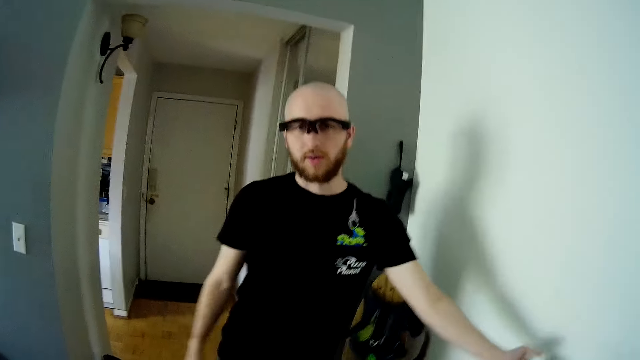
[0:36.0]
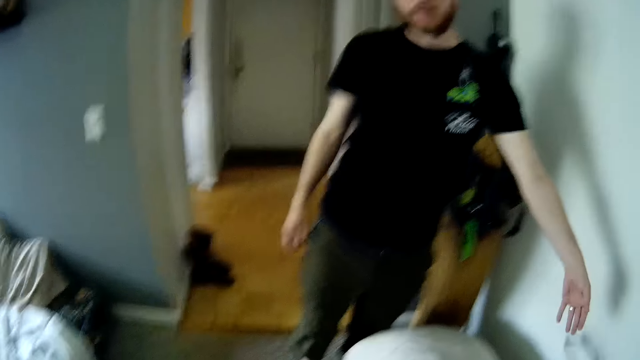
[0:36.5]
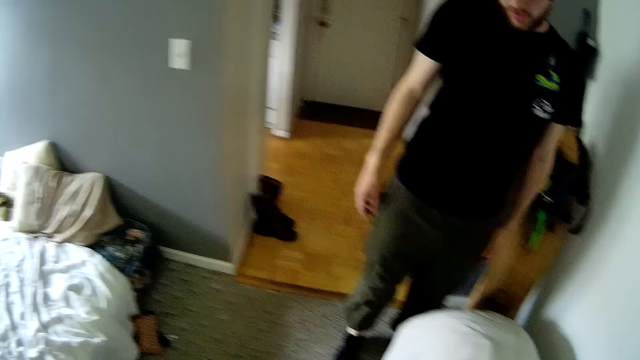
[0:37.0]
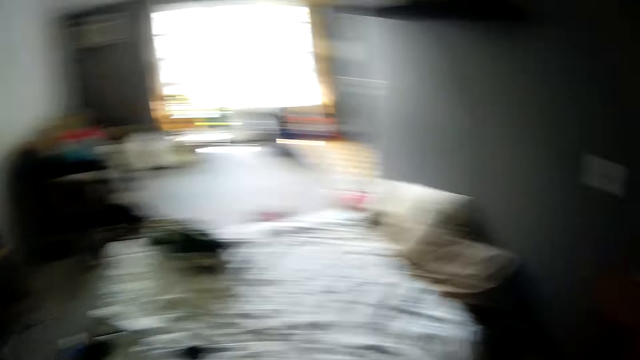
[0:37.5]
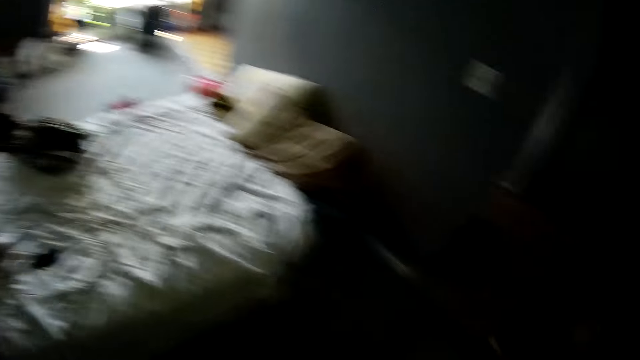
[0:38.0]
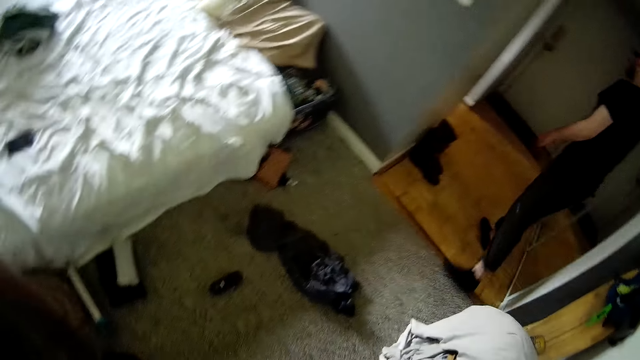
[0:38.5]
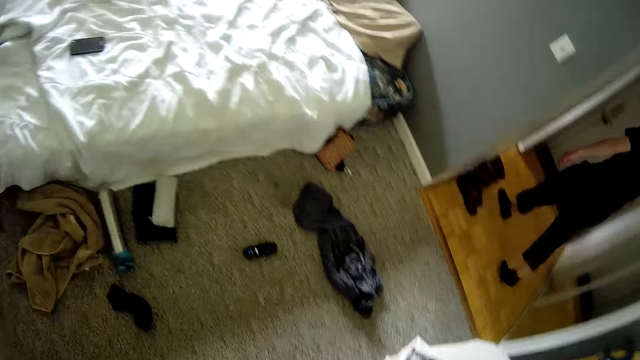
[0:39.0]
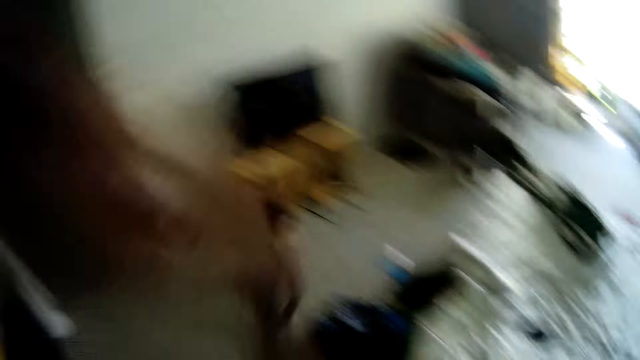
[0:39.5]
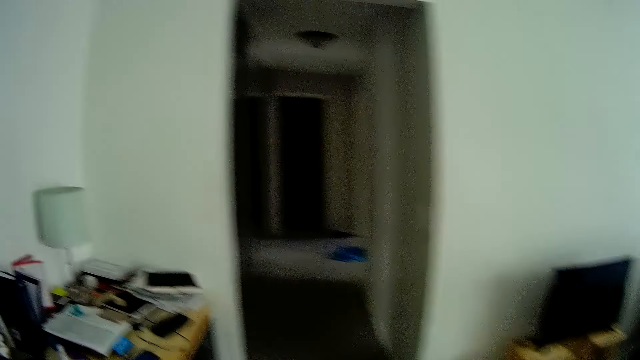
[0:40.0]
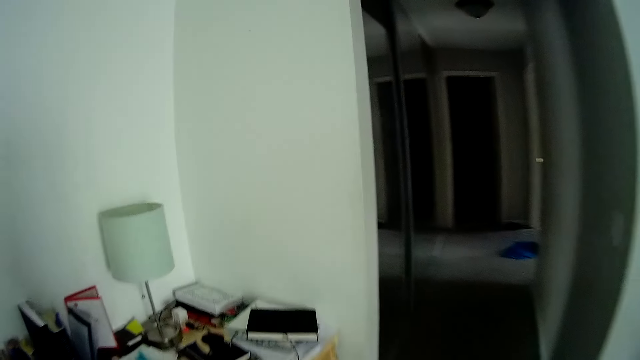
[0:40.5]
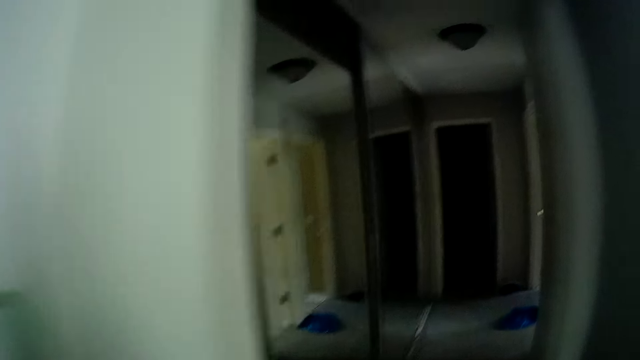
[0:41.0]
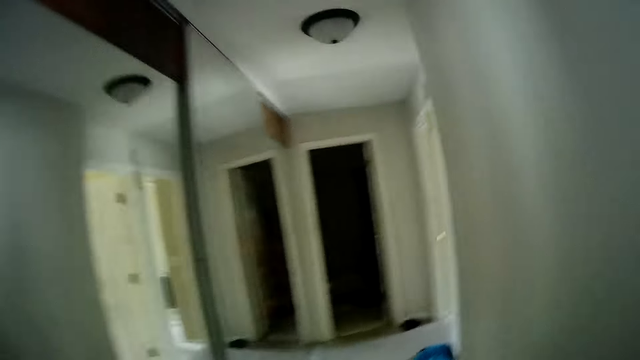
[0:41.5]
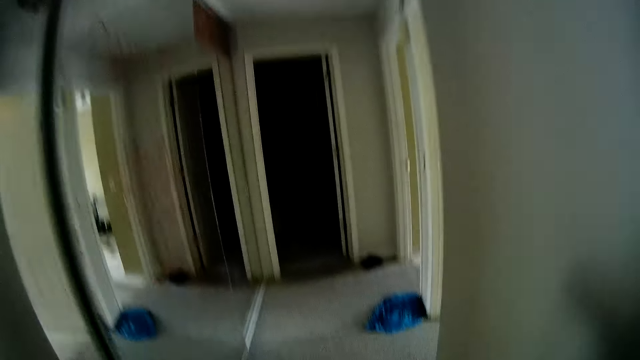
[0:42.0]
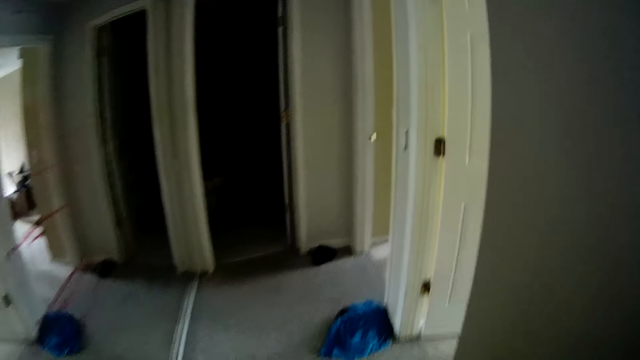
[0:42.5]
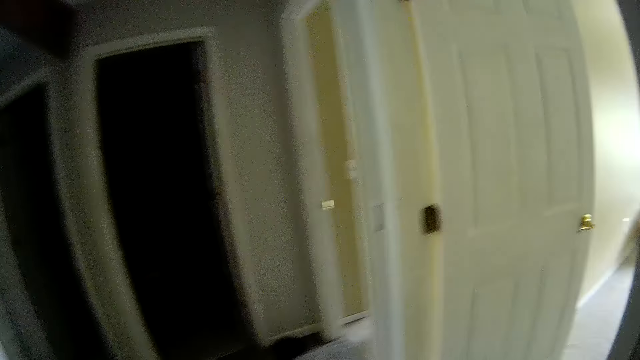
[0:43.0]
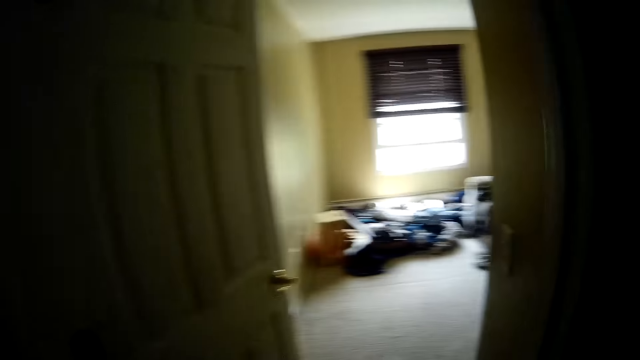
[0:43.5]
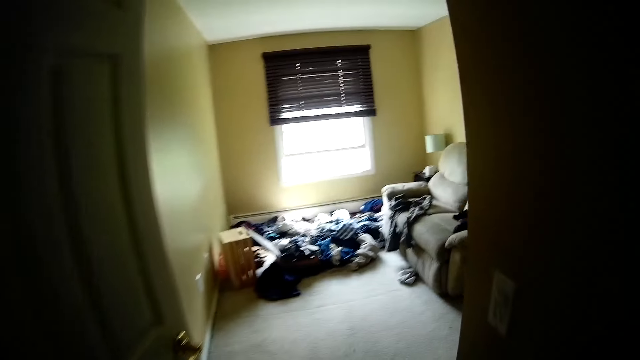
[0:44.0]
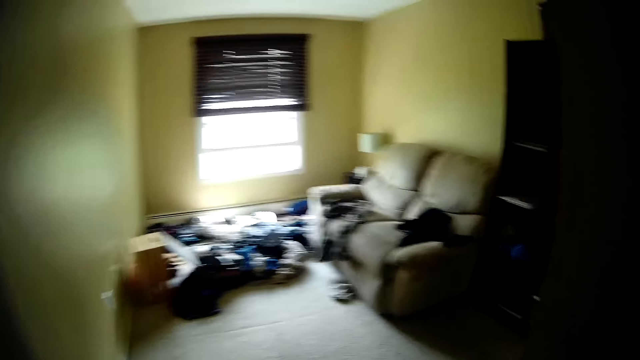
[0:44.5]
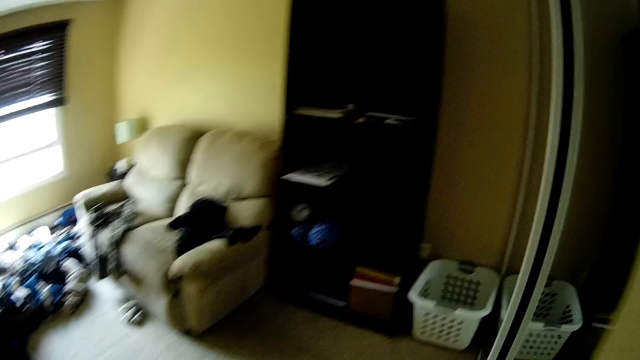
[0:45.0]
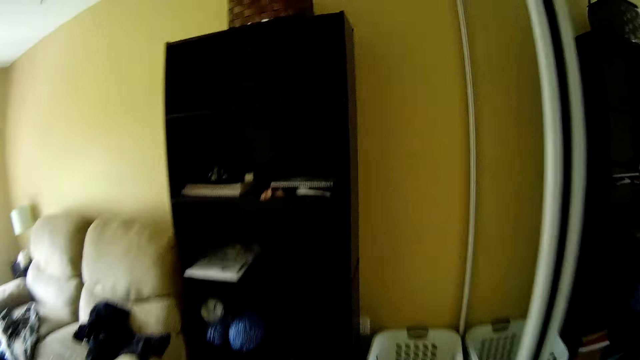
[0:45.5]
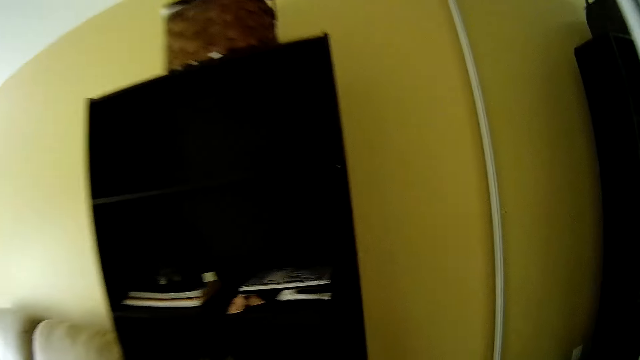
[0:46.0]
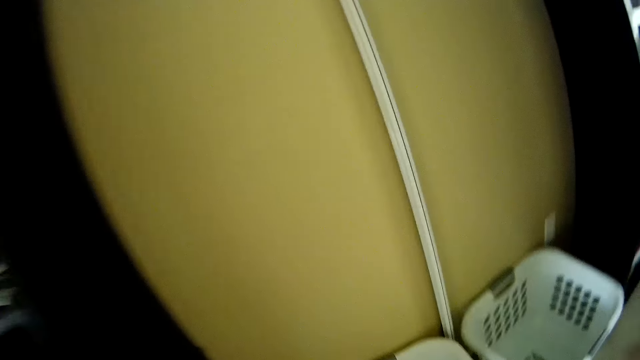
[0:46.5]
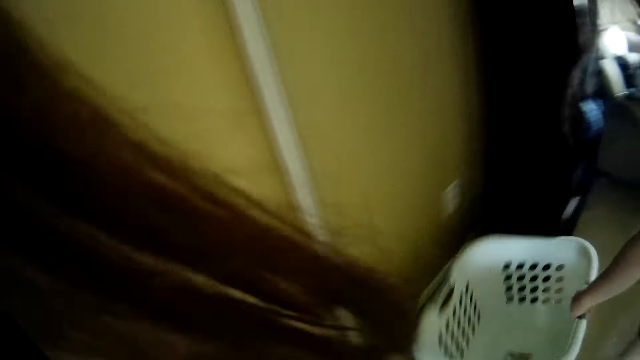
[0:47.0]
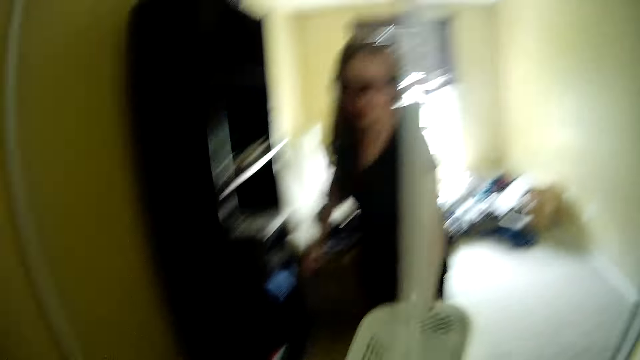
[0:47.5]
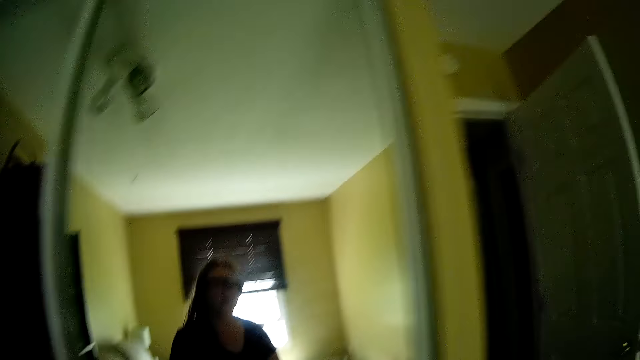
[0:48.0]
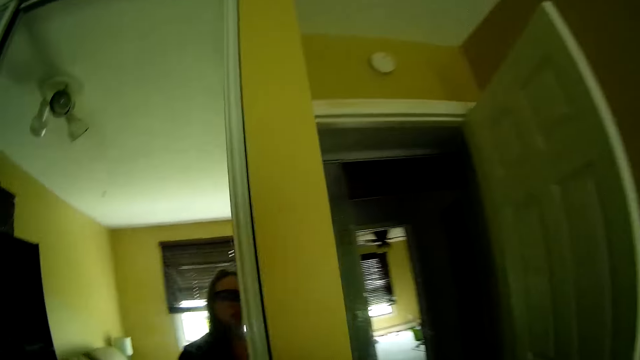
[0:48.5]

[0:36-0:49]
The man drops the wire line on the floor with his left hand. The camera wearer walks around the house. She enters a bedroom from a doorway. She picks a basket from the floor with her right hand.

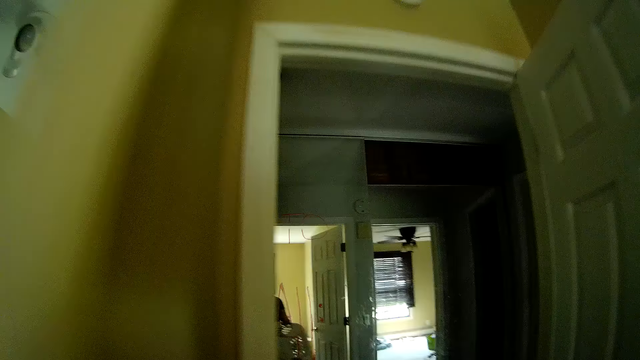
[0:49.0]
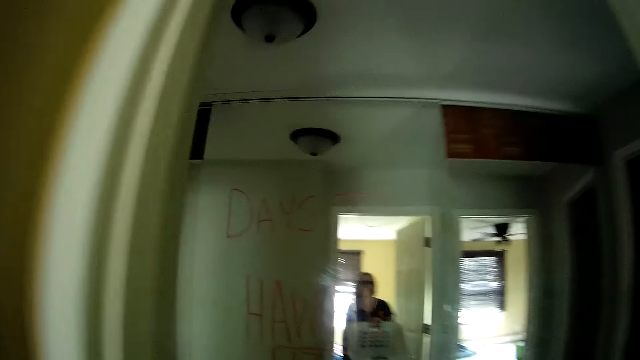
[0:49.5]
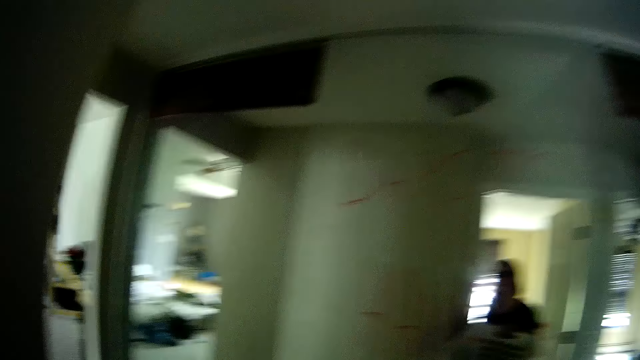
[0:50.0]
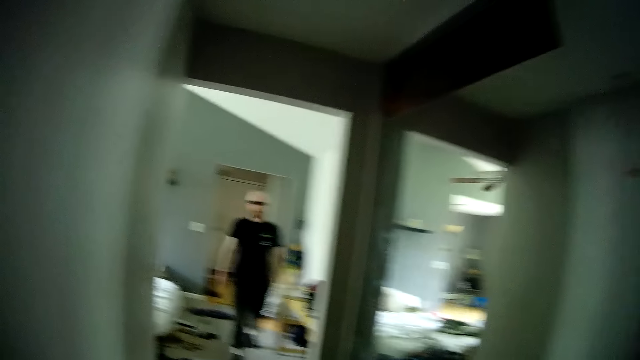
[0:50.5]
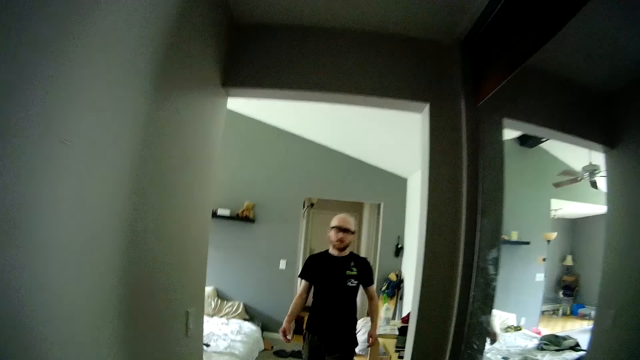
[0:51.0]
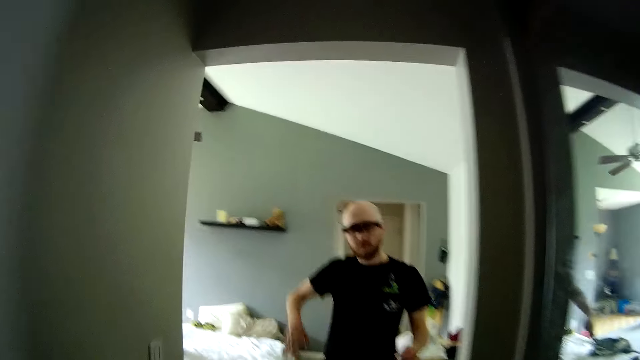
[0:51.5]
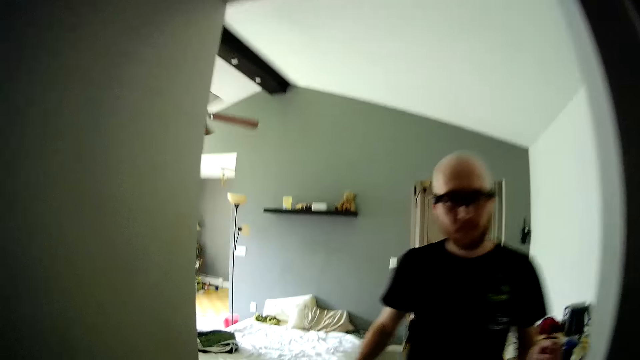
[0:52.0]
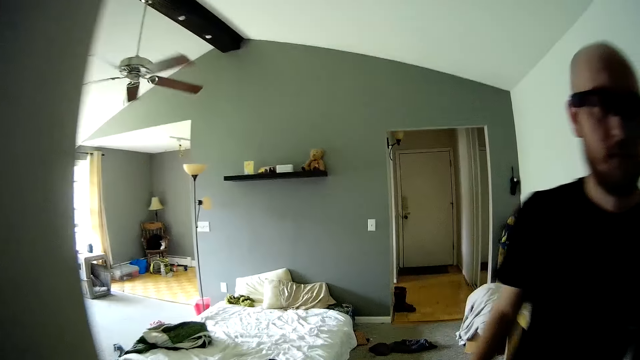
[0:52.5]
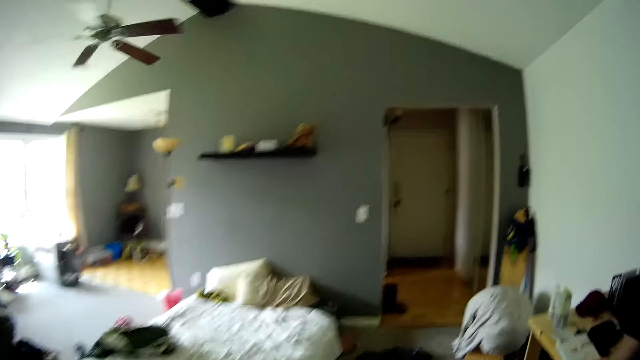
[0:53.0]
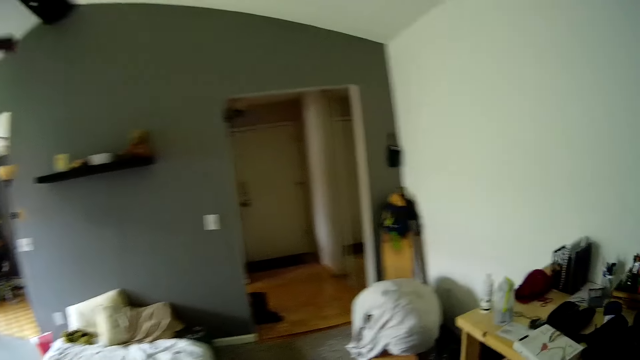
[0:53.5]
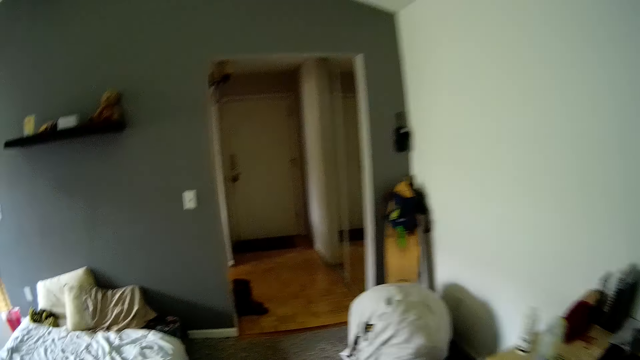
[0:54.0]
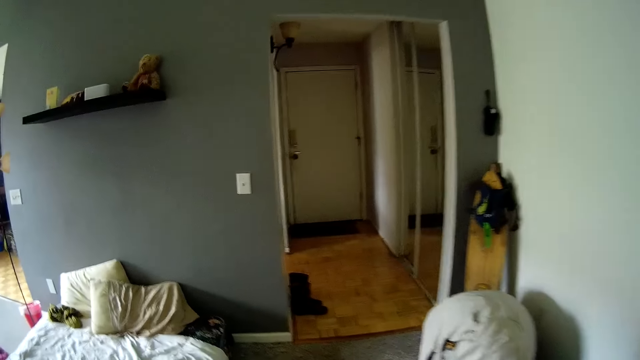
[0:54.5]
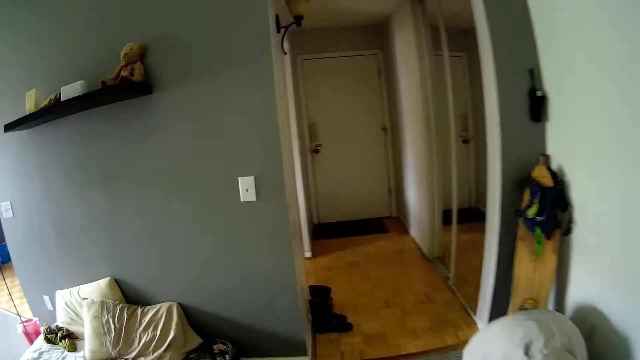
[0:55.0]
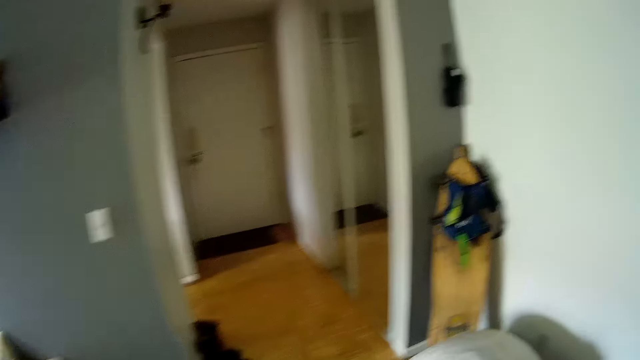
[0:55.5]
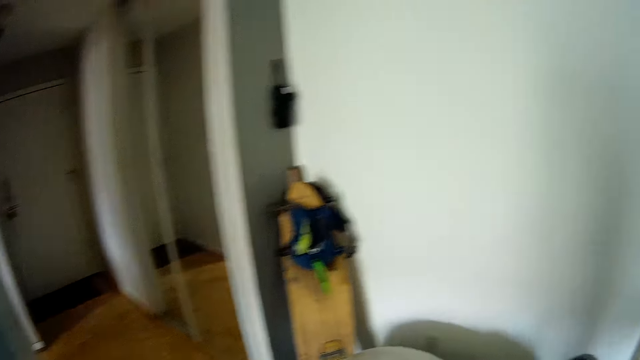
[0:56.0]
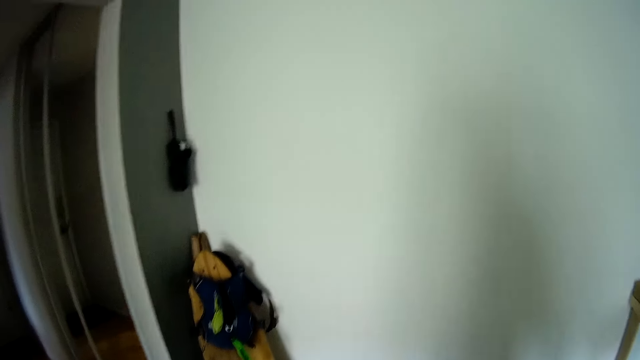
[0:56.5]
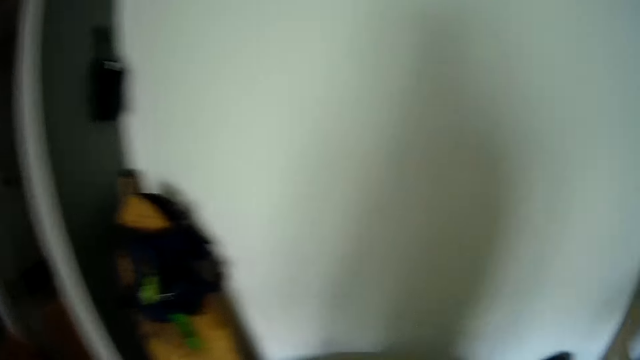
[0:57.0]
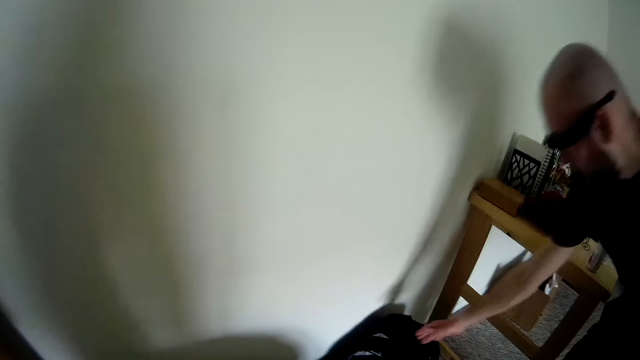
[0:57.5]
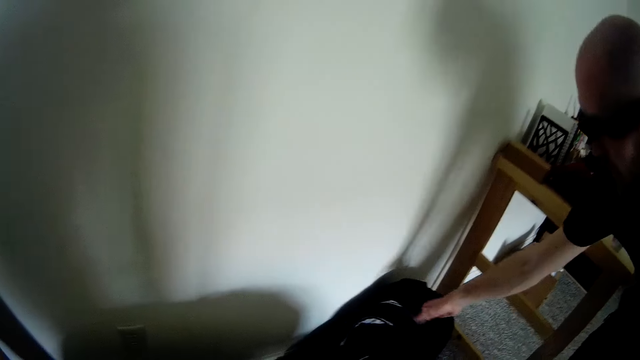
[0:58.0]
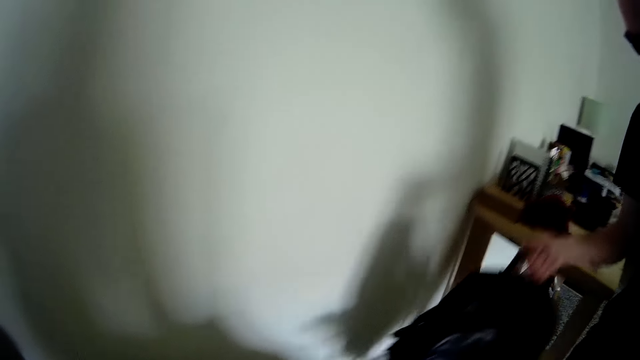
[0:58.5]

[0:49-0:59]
The camera wearer enters the doorway from the room. They enter the sitting room from the doorway. The man picks a bag from the floor with his right hand.
